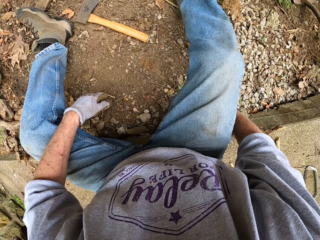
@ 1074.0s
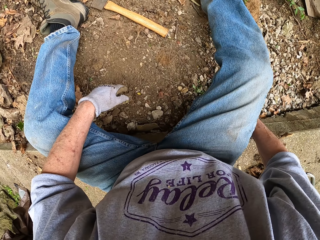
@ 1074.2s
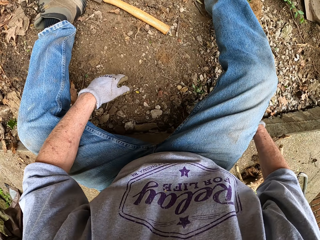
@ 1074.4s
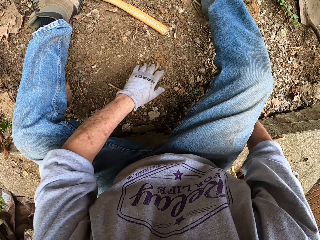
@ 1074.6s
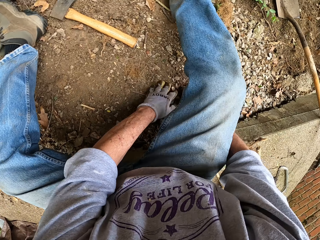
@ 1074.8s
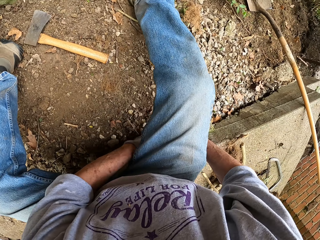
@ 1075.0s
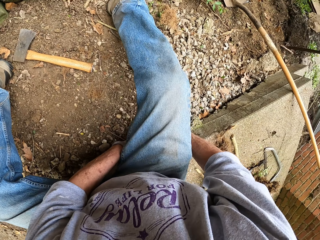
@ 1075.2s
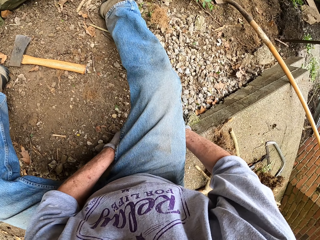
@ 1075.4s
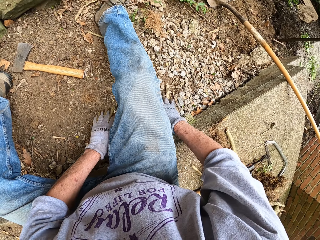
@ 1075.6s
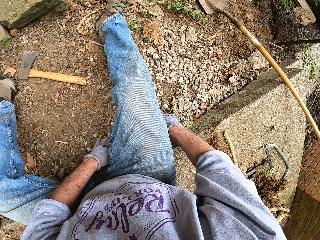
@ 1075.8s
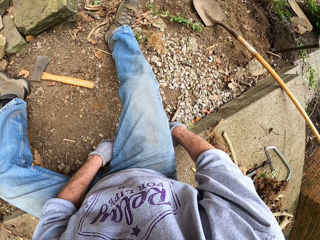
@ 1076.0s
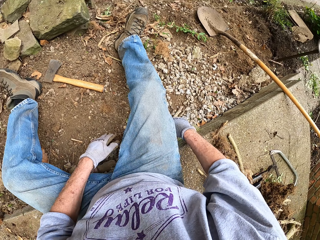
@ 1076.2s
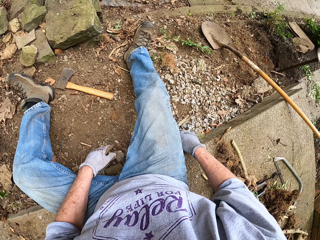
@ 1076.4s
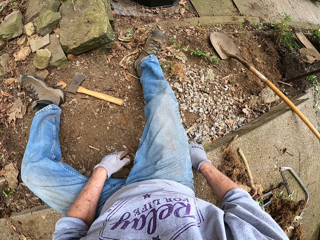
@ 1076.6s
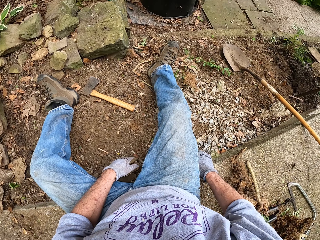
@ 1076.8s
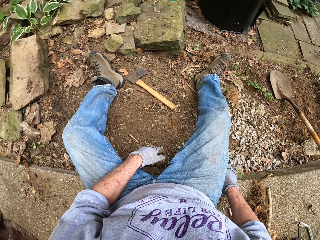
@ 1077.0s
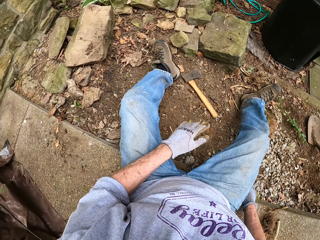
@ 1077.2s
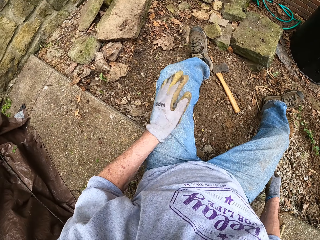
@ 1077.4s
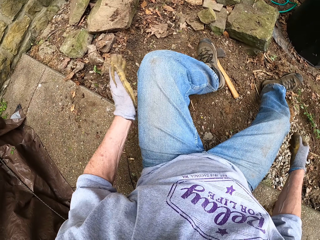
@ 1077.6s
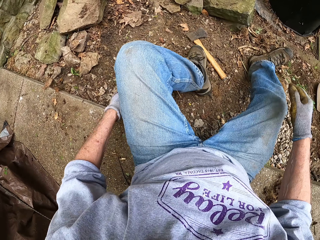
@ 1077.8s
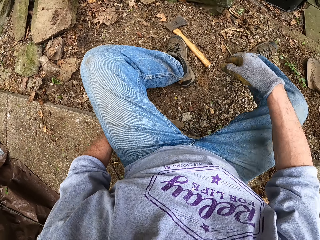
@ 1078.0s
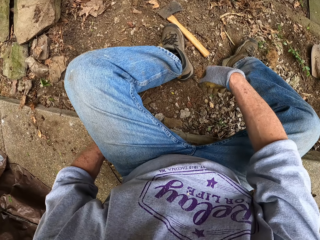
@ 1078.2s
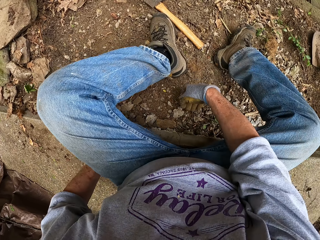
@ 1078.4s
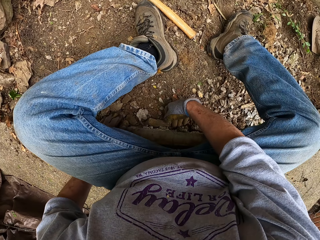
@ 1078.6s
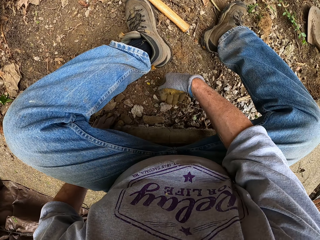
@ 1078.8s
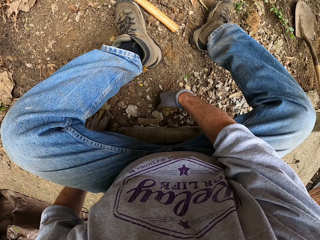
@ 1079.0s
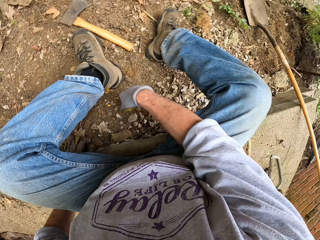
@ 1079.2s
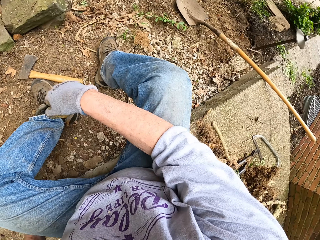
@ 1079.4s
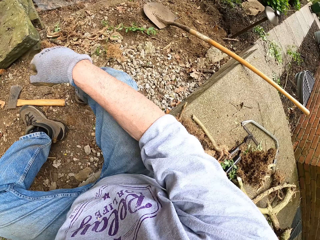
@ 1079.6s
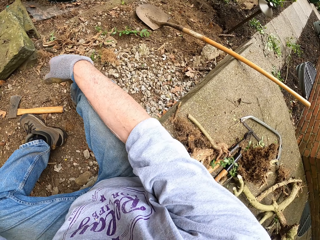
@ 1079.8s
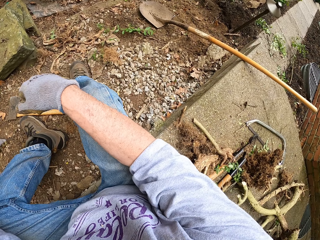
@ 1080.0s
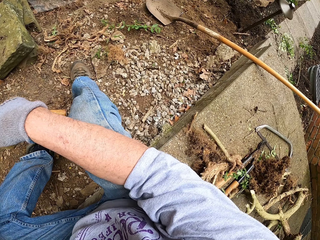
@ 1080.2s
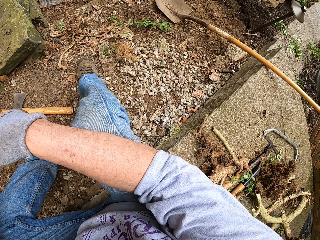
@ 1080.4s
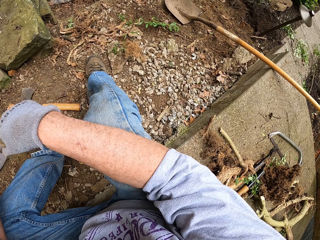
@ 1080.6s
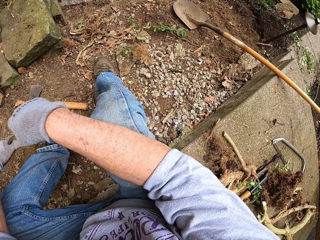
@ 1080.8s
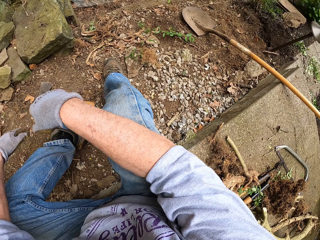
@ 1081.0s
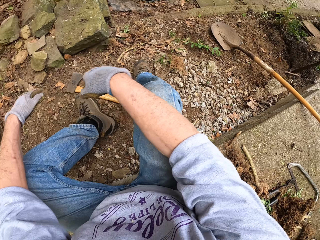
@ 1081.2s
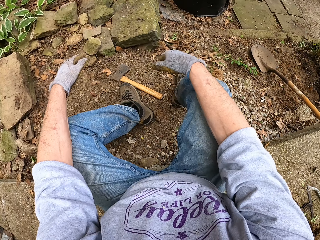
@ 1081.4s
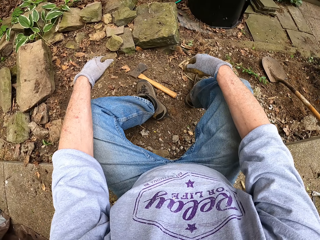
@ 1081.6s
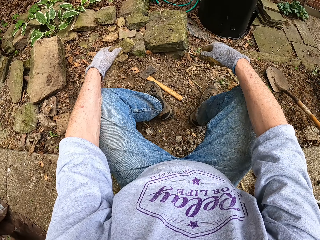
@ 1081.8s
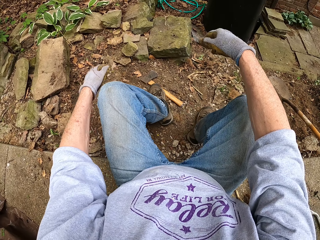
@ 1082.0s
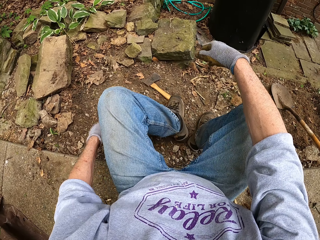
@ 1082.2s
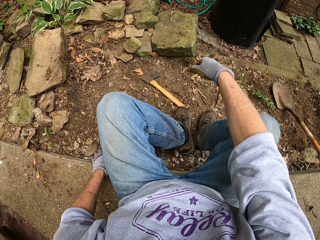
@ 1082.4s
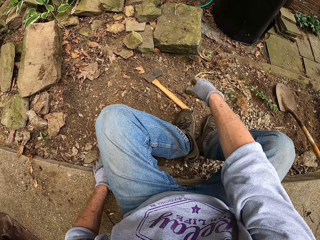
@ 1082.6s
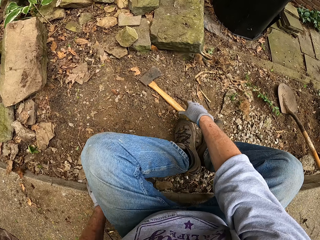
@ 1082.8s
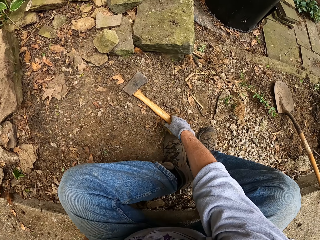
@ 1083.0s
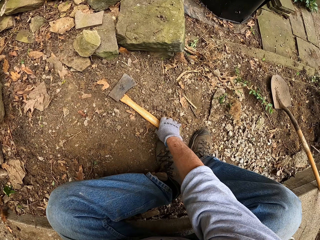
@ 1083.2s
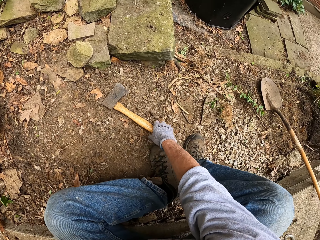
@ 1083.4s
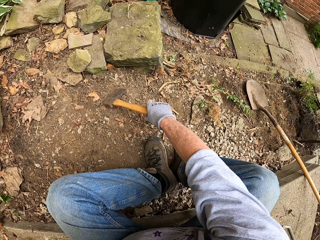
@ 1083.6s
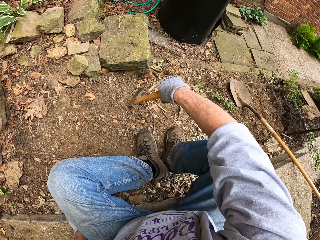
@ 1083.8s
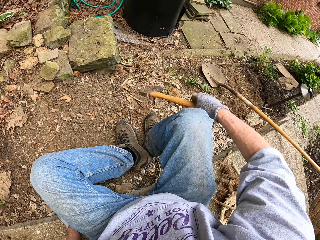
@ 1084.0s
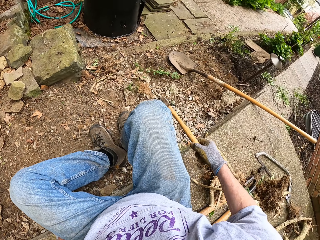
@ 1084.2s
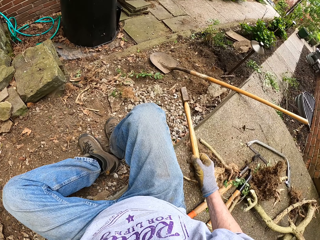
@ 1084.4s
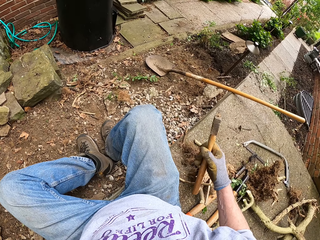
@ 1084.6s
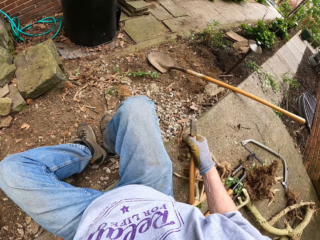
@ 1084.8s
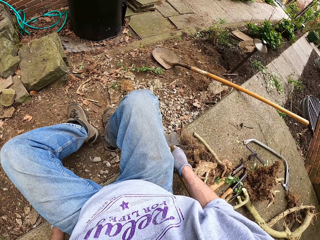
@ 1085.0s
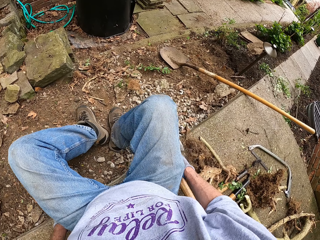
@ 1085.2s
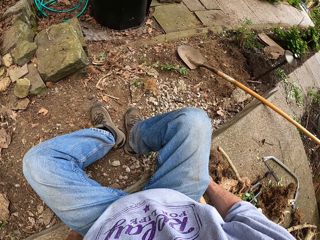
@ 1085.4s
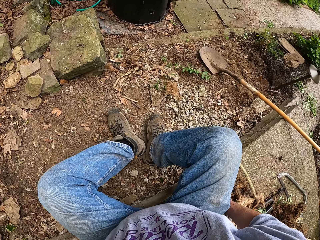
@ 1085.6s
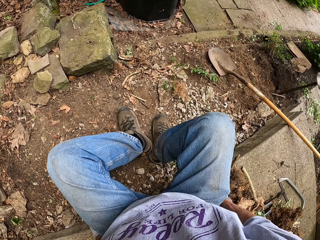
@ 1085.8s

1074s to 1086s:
The camera wearer looks around a verandah. They level stones on the ground. They look around the verandah. They level the stones on the ground. They look around the verandah. They pick up a hatchet from the ground.

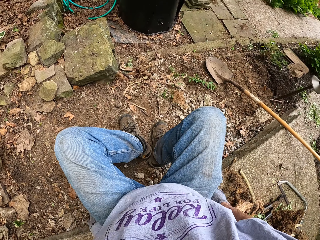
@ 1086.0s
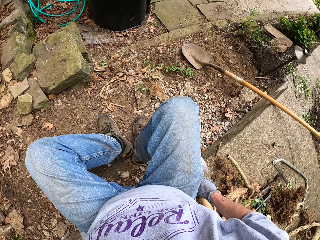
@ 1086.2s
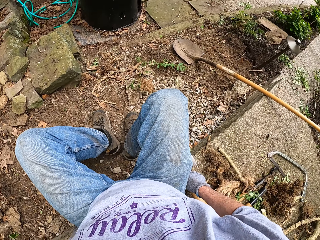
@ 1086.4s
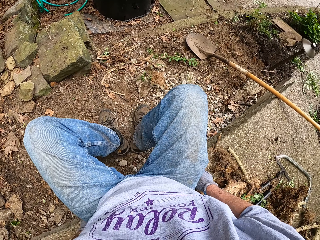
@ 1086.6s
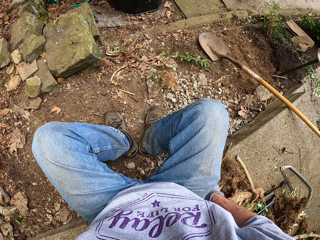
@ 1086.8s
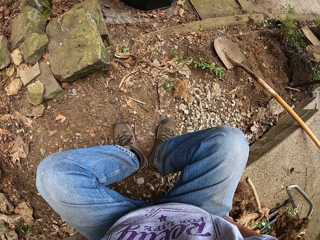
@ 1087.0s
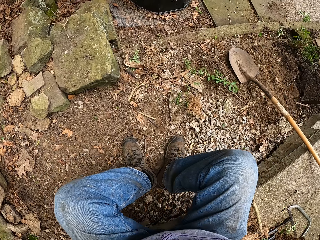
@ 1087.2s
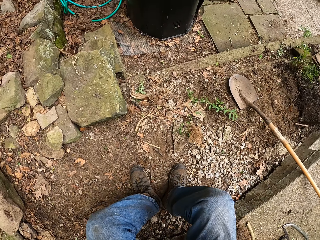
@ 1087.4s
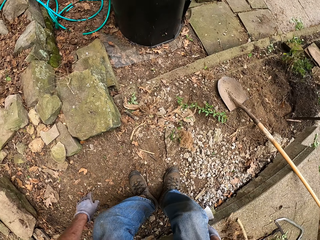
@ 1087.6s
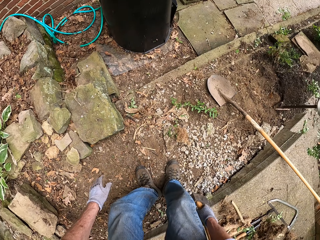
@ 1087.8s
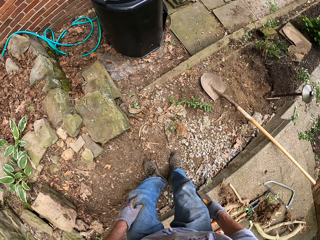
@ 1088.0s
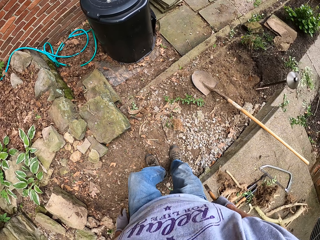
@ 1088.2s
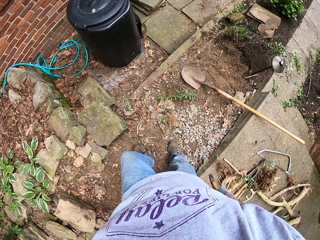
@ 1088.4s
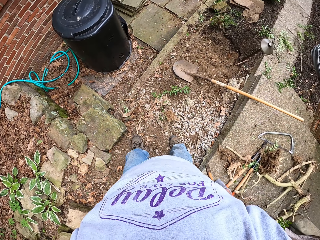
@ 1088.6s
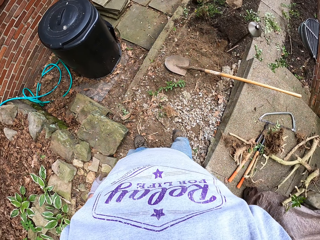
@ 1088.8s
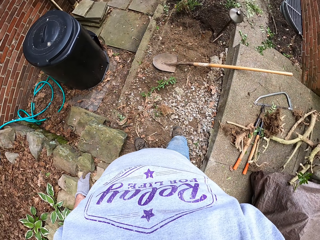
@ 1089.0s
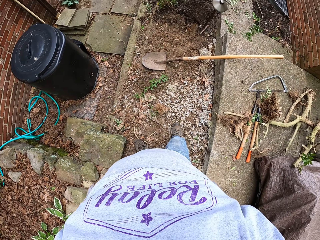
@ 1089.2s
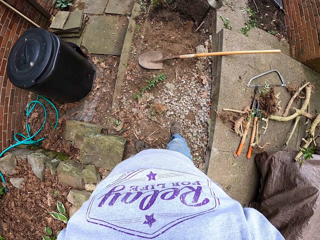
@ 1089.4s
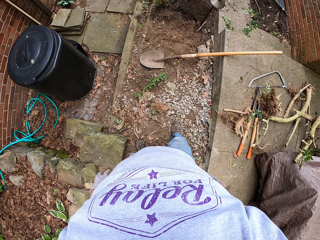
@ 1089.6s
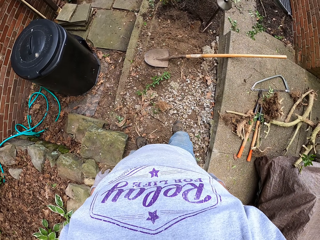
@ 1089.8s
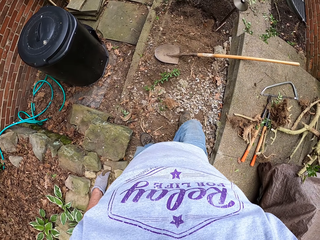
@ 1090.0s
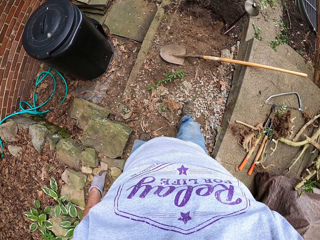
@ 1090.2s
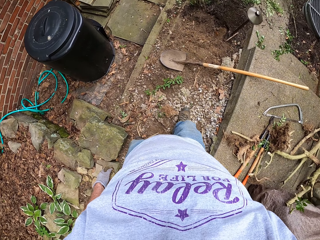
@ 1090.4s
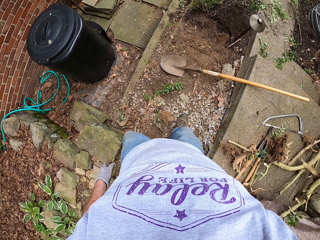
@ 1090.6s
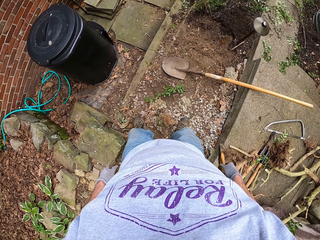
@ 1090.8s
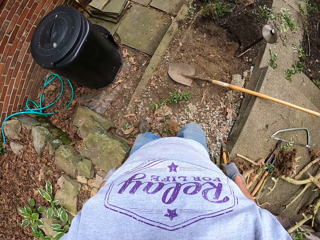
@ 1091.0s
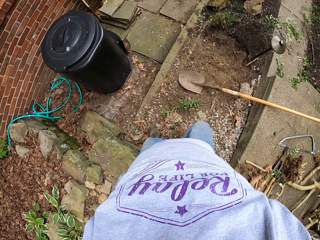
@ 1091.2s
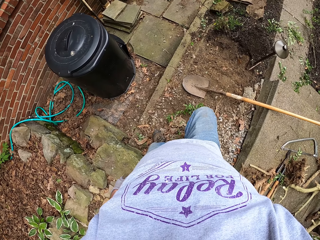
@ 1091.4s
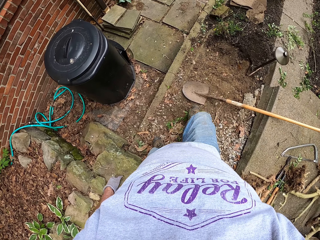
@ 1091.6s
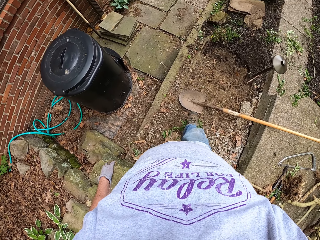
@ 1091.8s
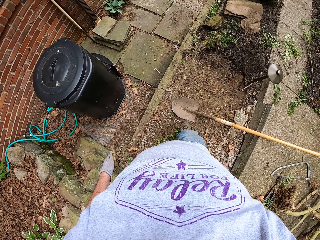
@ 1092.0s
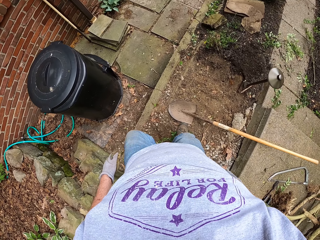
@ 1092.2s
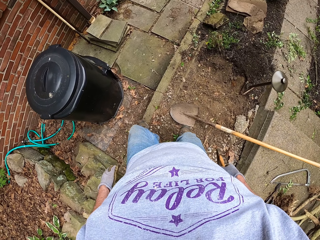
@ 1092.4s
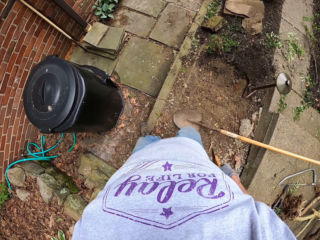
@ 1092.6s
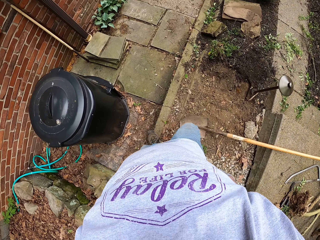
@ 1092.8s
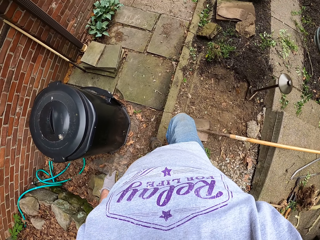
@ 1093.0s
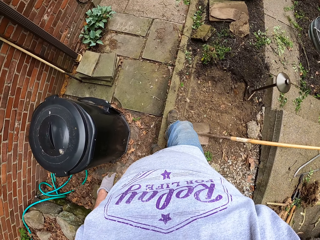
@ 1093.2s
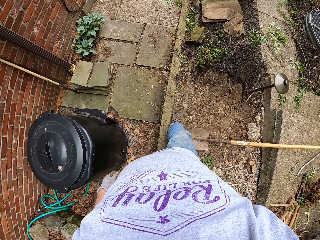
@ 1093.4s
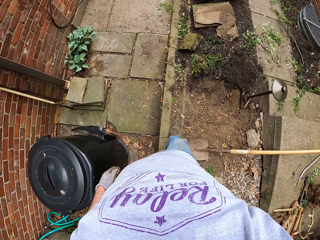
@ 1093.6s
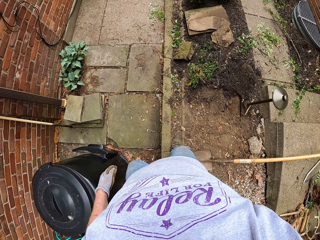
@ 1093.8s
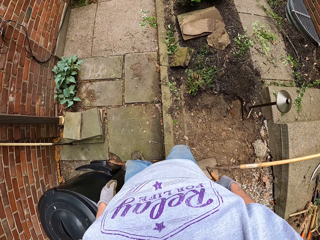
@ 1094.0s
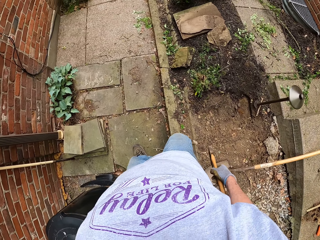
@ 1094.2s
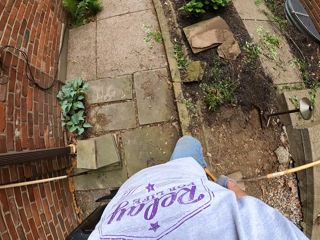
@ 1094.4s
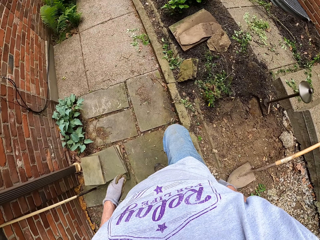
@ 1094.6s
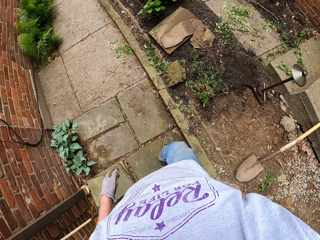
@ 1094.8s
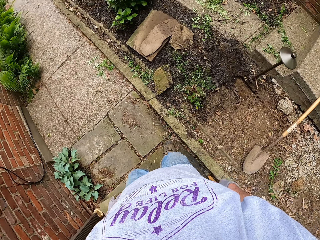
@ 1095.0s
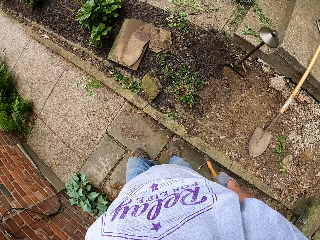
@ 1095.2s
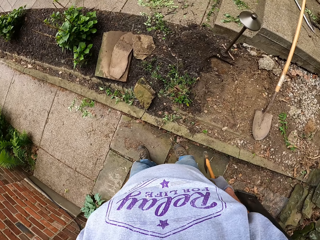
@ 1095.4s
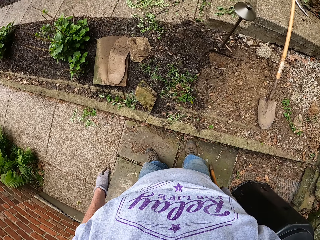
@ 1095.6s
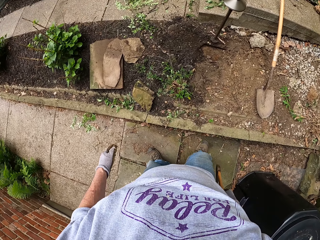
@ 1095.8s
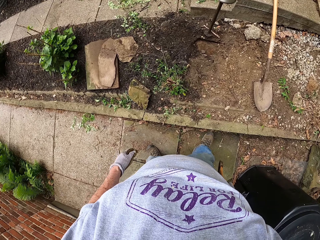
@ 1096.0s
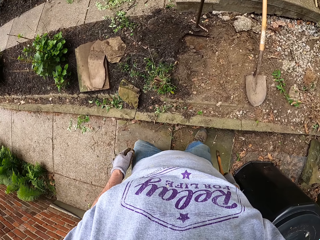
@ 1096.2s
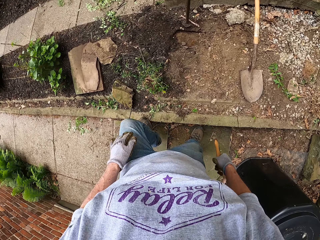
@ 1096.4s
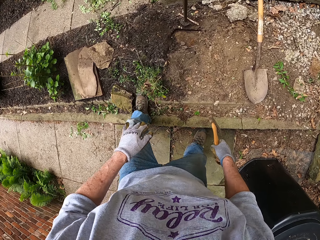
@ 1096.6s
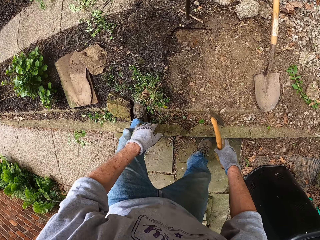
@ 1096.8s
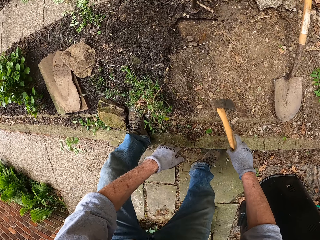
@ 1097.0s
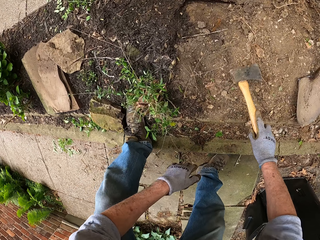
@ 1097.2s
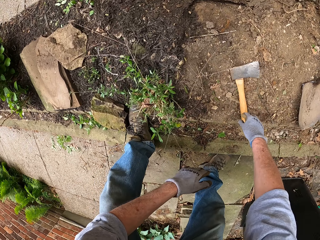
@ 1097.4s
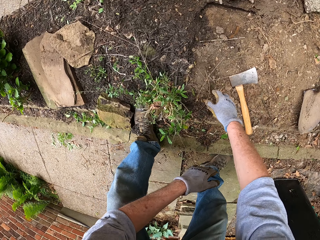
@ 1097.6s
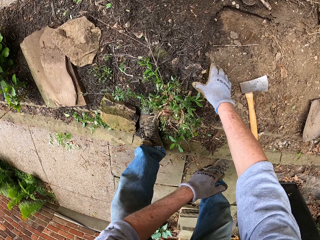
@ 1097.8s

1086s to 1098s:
The camera wearer moves on the ground with a hatchet or axe. He stands to his feet. He looks around a verandah. He walks towards some weeds beside the pavement. He walks towards a house. He drops the axe on the ground.
